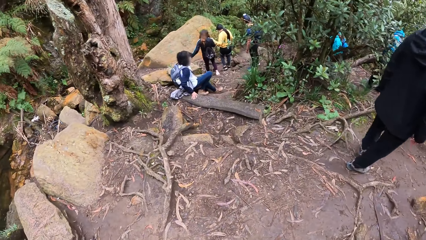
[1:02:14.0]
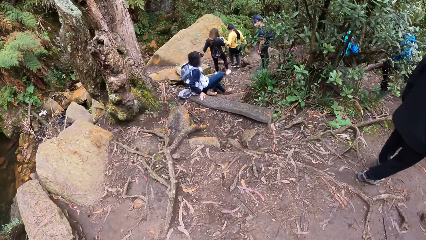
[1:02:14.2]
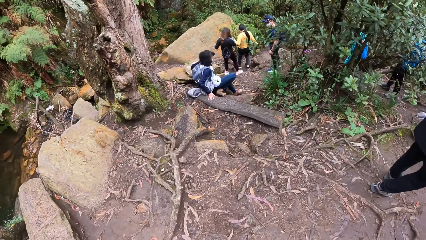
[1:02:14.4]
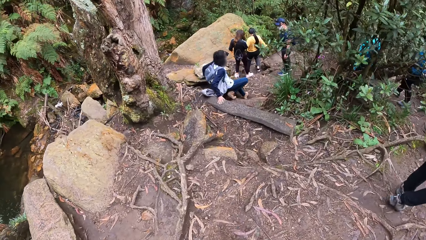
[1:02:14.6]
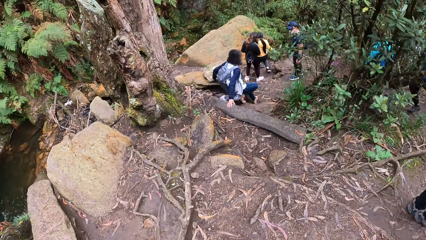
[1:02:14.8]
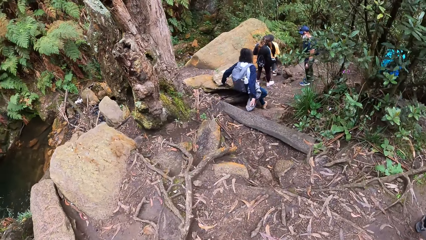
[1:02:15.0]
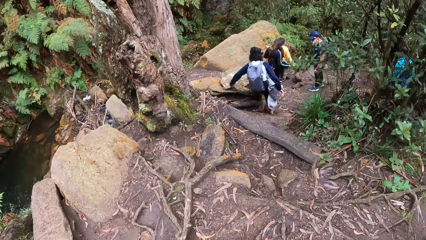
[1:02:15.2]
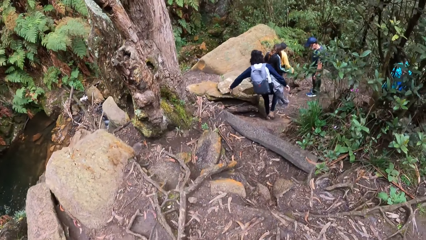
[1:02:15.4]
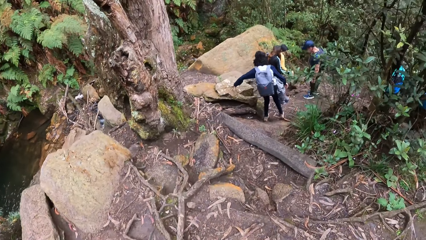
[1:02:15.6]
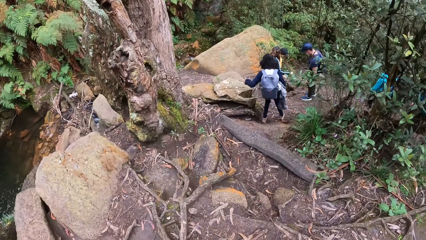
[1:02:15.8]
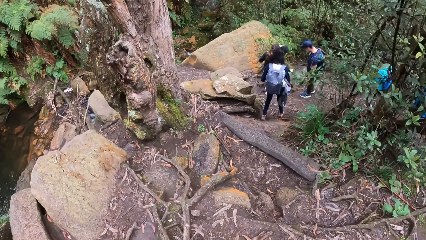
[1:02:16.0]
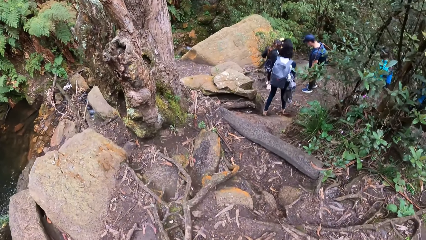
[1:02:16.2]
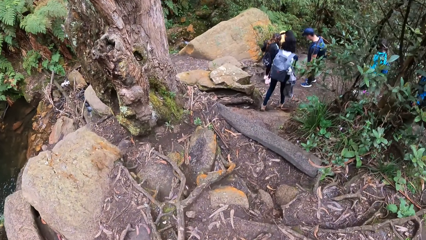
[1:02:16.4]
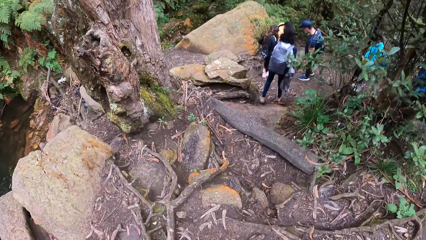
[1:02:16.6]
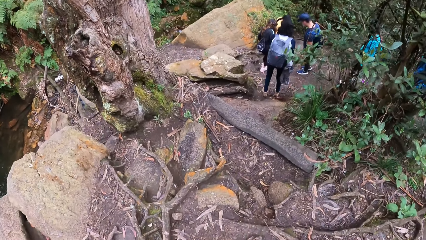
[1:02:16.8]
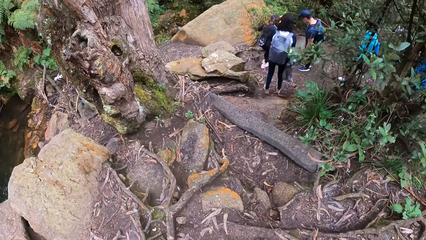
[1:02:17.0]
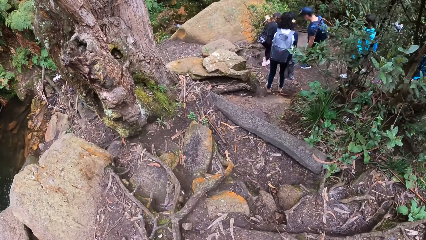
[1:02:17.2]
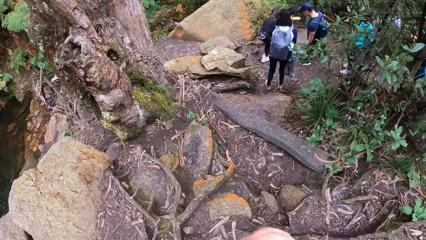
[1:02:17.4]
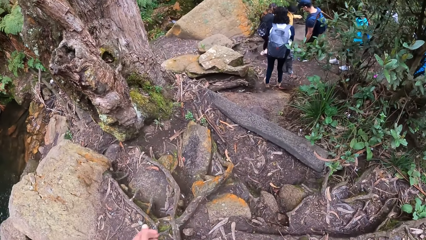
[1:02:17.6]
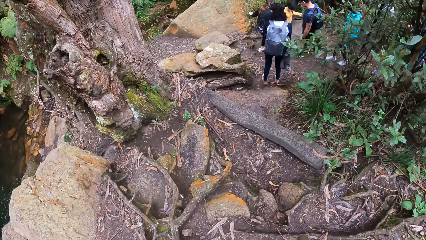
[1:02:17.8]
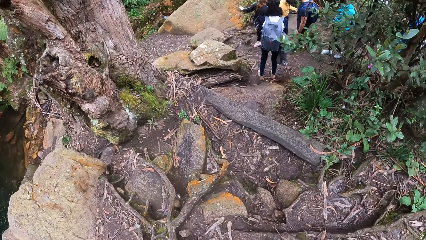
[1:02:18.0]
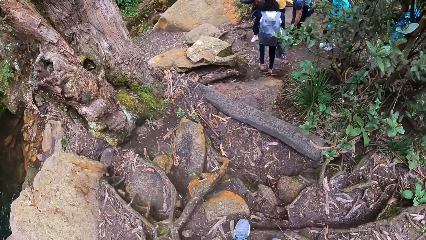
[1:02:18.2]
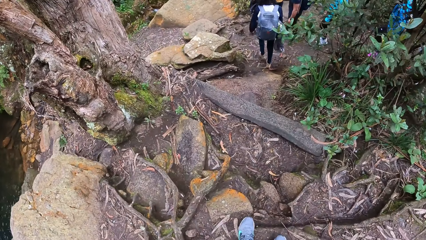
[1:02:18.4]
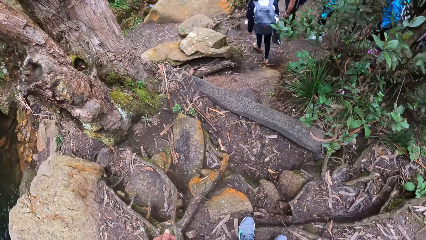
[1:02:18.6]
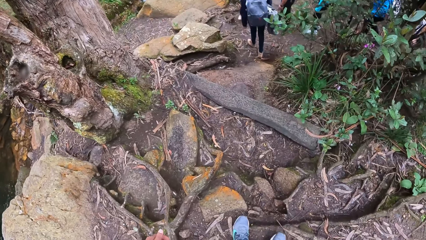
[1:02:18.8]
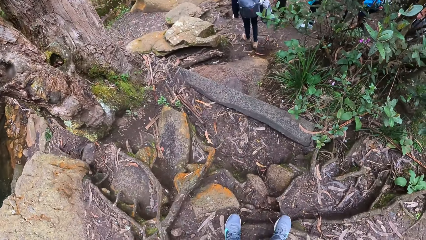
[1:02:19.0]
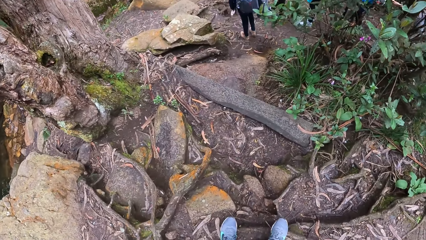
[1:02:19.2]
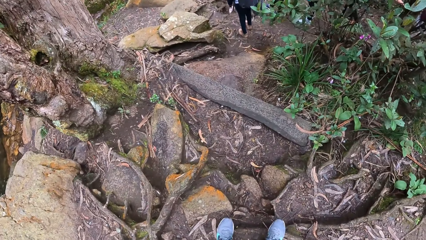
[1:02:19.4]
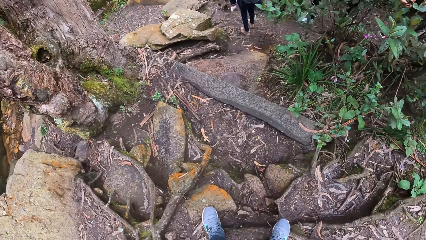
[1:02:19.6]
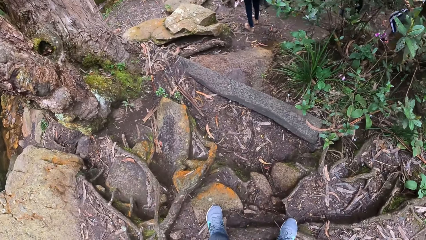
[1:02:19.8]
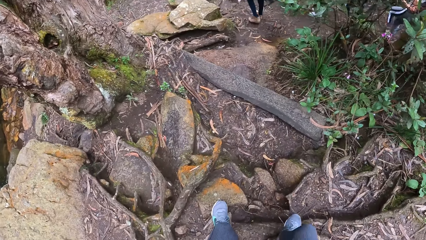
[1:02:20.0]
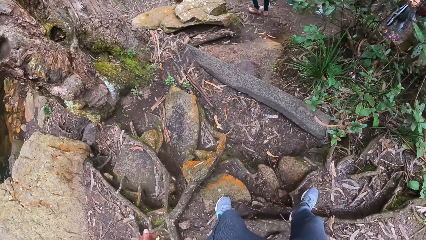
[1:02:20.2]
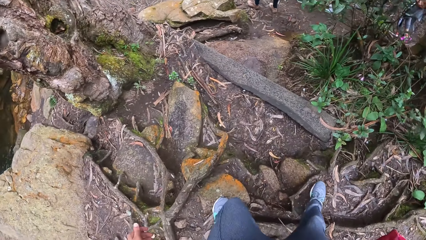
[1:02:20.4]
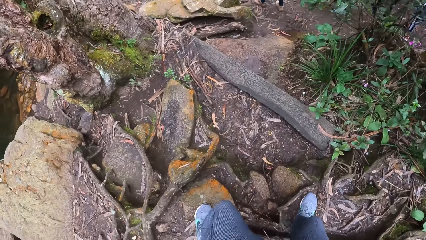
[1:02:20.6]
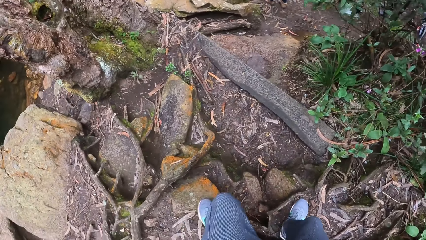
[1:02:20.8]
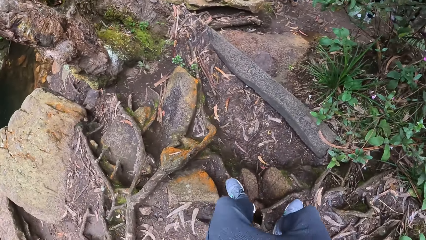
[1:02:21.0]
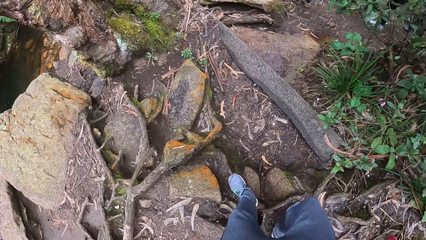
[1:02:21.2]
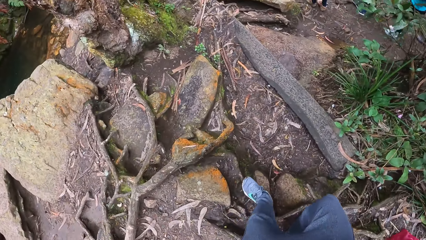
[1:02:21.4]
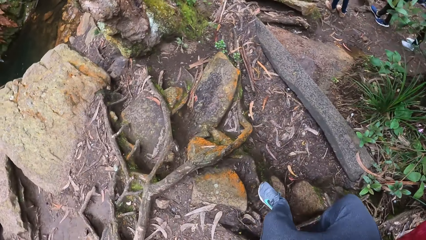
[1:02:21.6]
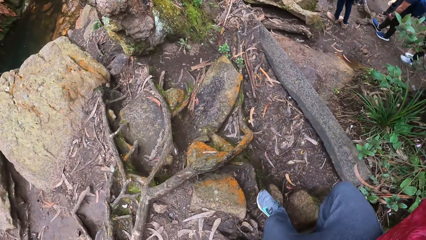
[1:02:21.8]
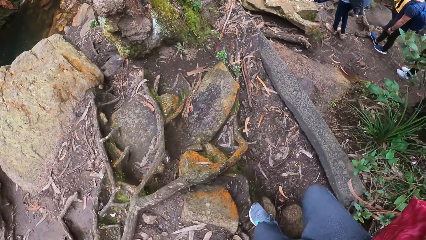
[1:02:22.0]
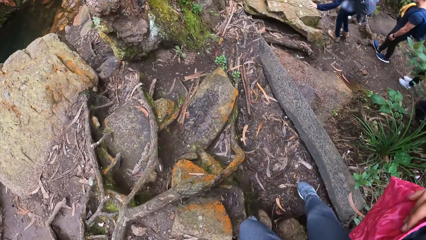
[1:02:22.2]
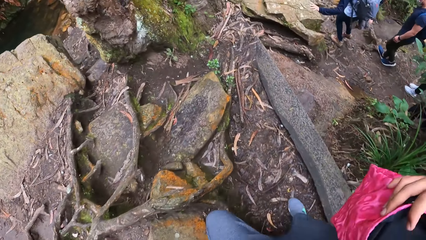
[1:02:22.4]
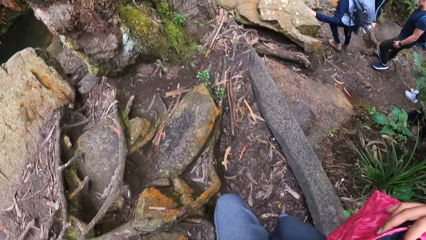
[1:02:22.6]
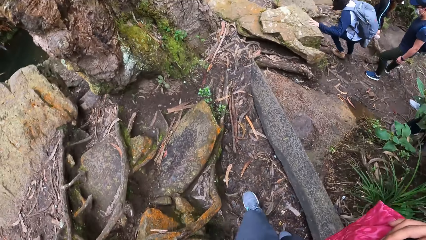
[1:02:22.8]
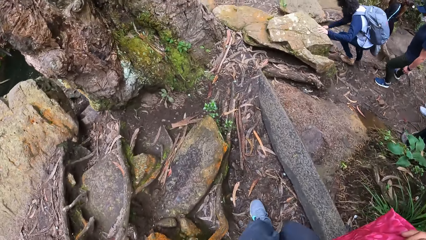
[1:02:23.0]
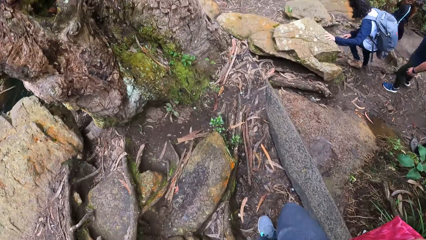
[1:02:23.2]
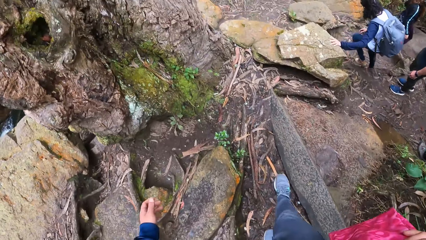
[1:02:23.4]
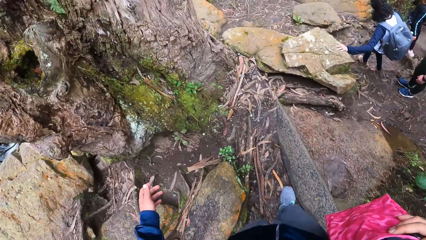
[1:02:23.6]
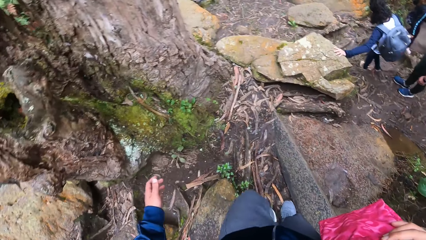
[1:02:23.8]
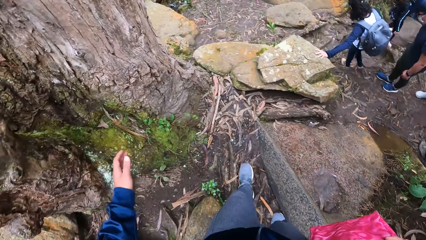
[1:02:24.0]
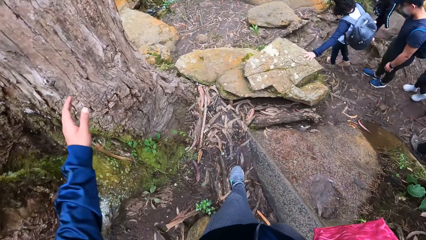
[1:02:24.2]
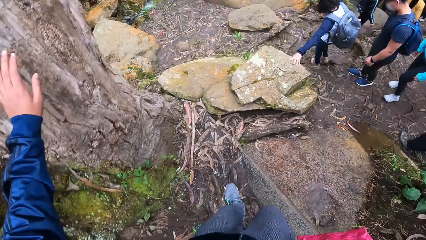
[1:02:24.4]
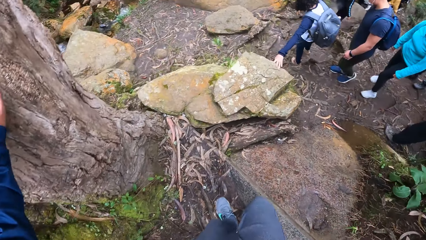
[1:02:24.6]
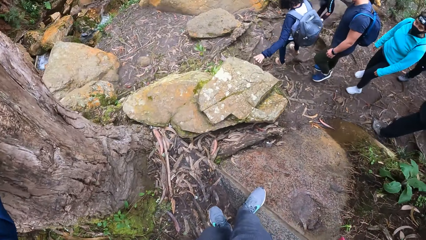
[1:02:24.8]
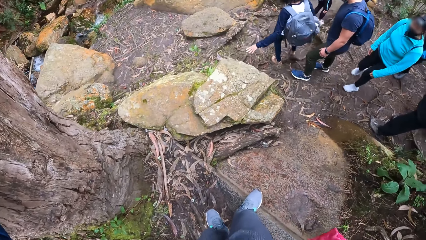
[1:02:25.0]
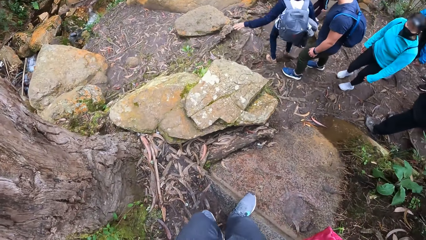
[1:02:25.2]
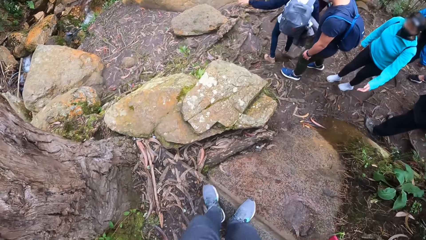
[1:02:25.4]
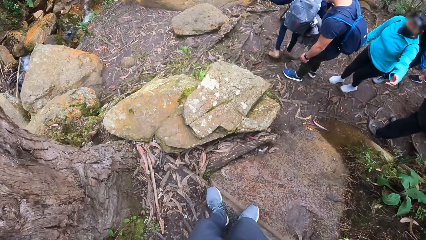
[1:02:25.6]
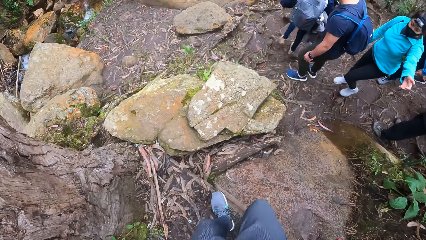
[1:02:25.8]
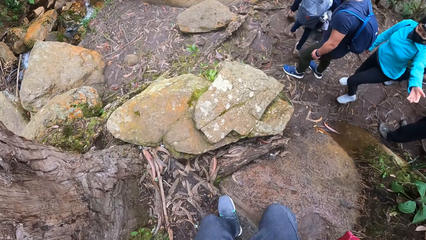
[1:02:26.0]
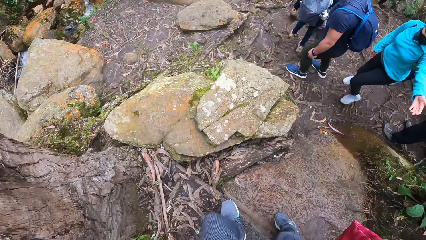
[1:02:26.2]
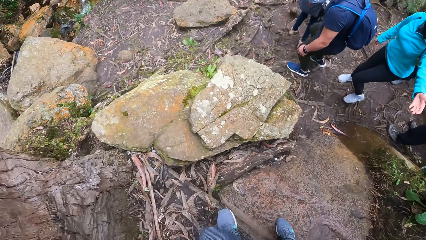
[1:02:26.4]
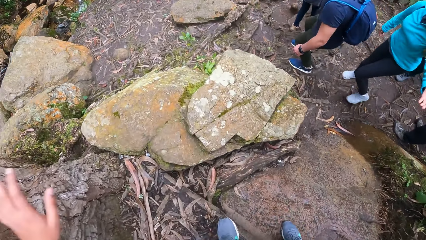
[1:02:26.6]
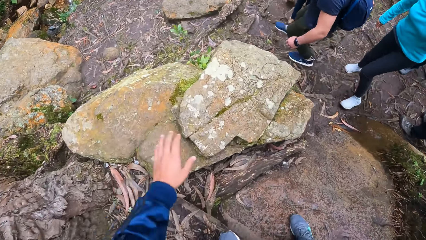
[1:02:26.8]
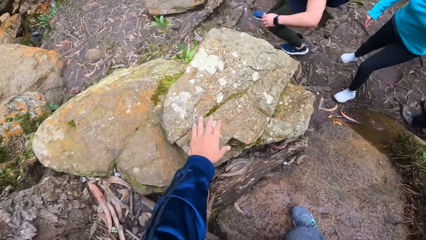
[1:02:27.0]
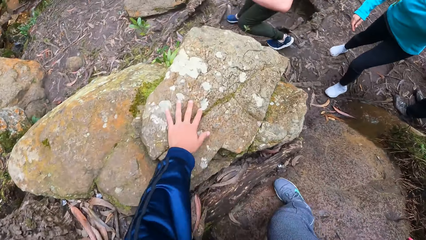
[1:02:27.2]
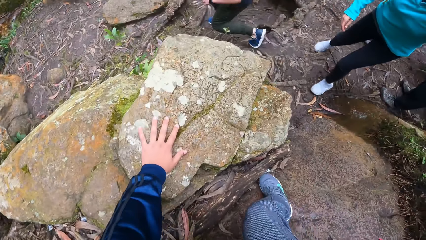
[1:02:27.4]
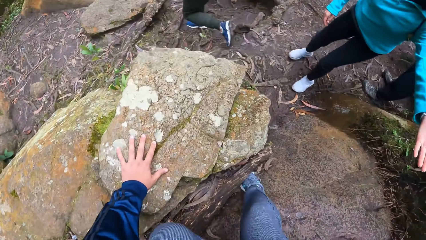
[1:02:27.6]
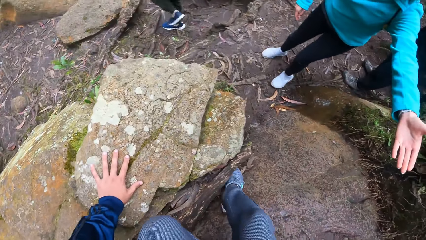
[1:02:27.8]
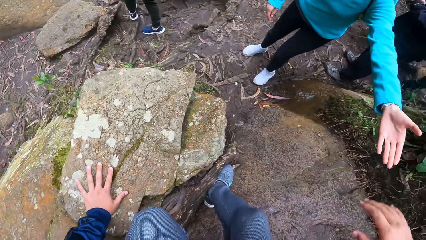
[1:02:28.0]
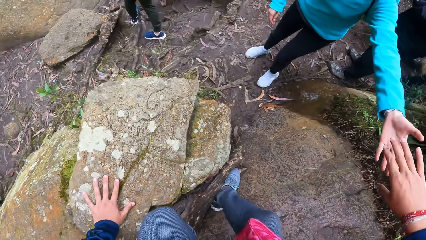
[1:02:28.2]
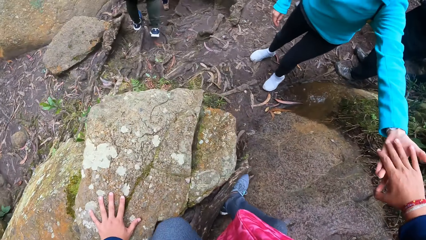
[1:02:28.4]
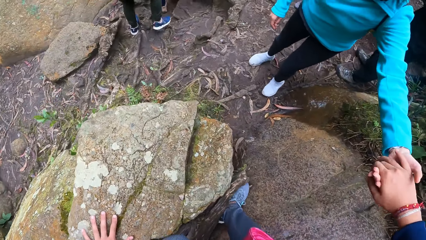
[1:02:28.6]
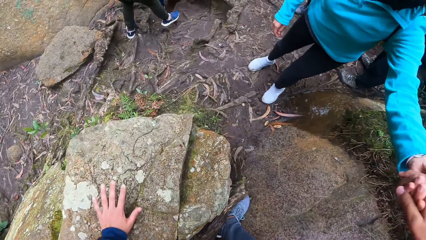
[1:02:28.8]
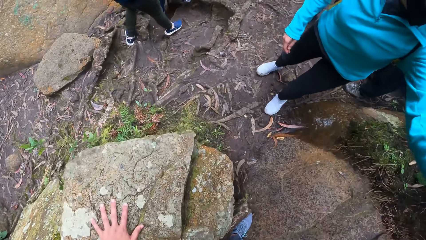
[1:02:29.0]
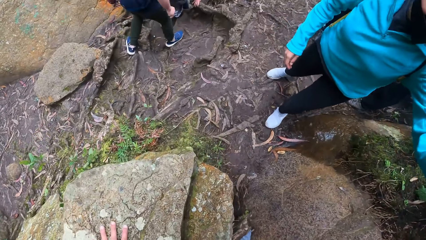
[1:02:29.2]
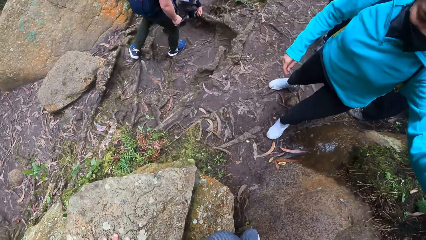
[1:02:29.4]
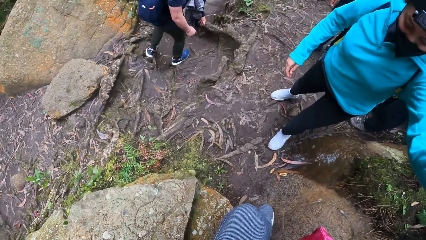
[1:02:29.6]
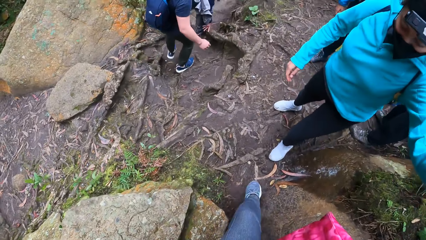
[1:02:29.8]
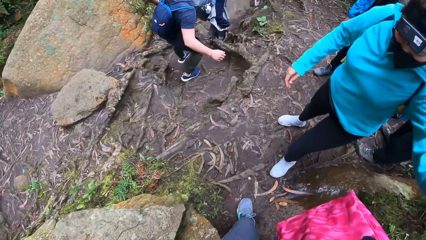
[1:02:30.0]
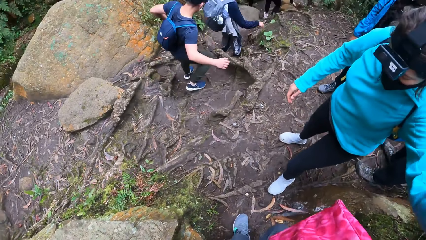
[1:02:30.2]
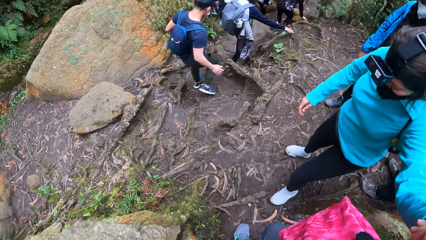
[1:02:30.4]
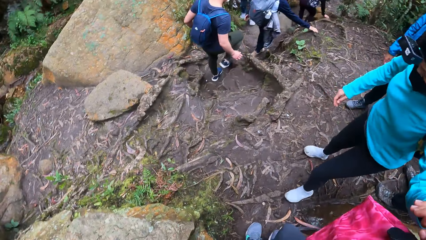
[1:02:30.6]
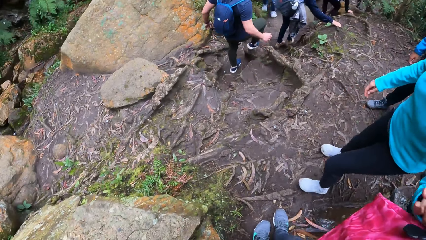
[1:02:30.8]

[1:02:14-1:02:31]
A man places his left hand on the rock on the pathway. The man places his left hand on the rock on the pathway again. The camera wearer places his left hand on the tree trunk on the pathway. He places his left hand on the rock on the pathway and holds a woman with his right hand. A person holds another person's hand.
